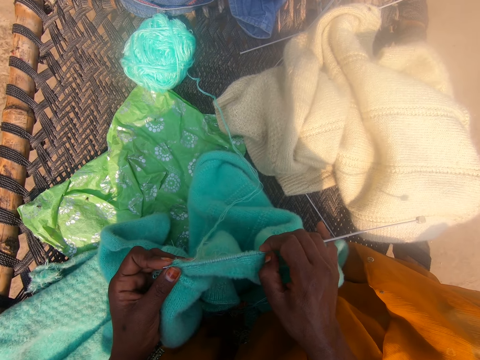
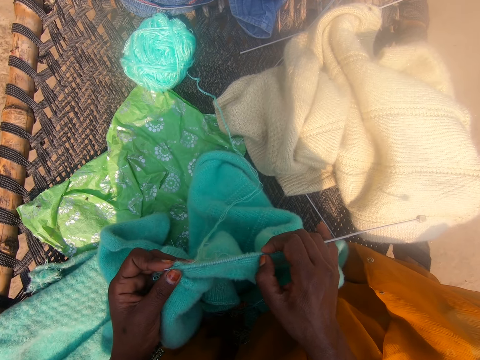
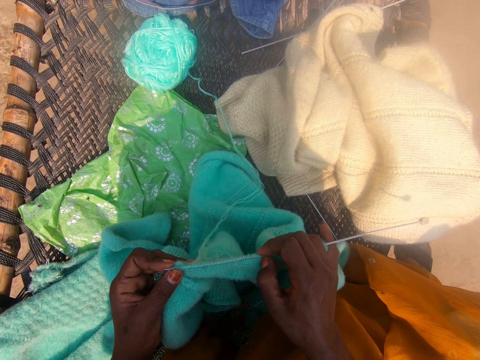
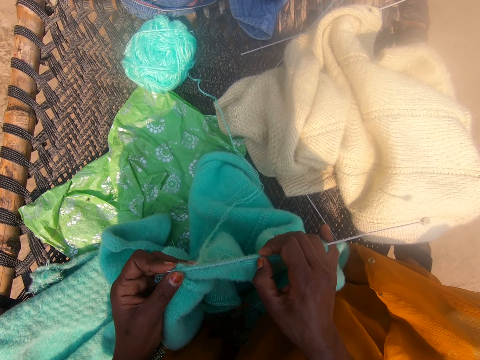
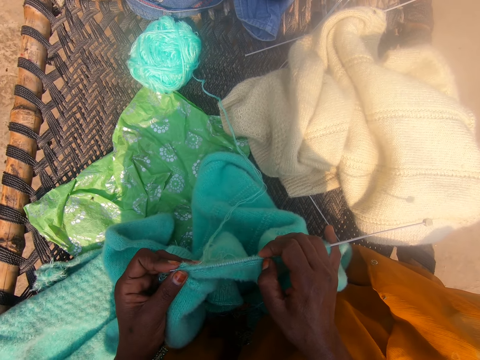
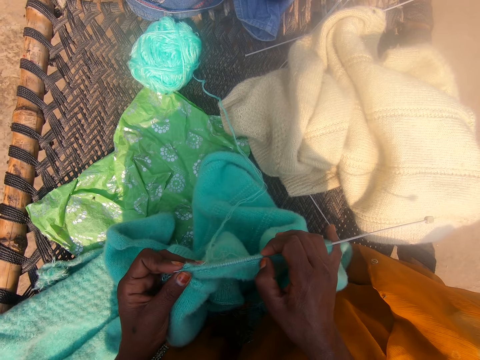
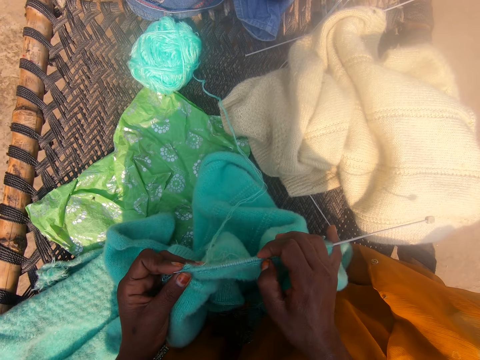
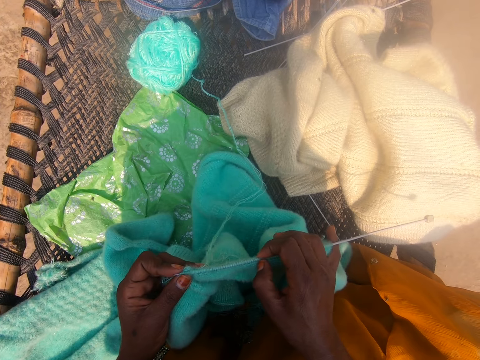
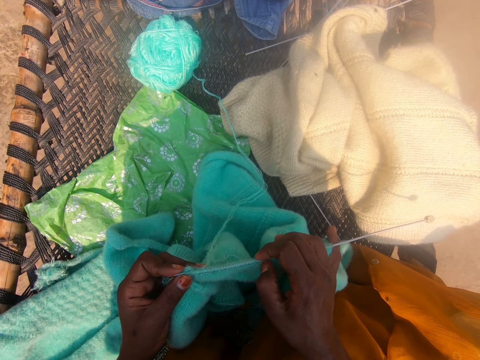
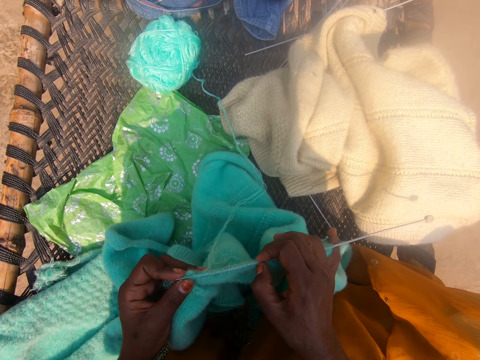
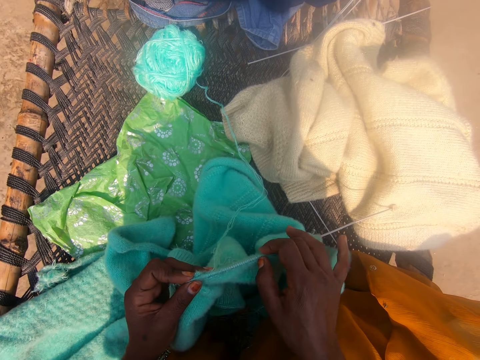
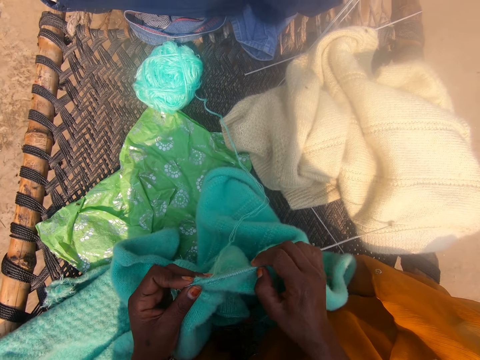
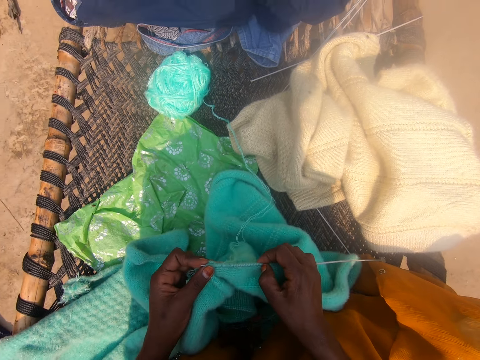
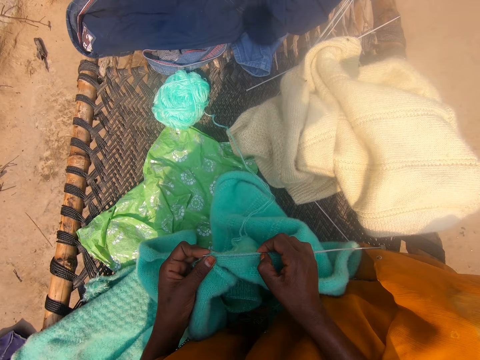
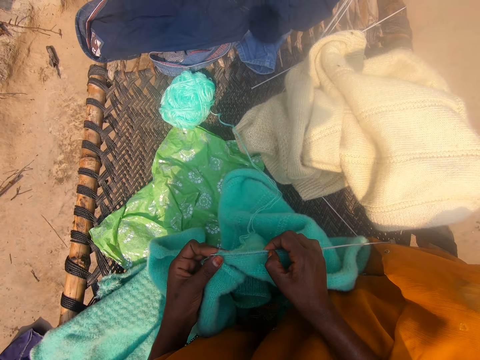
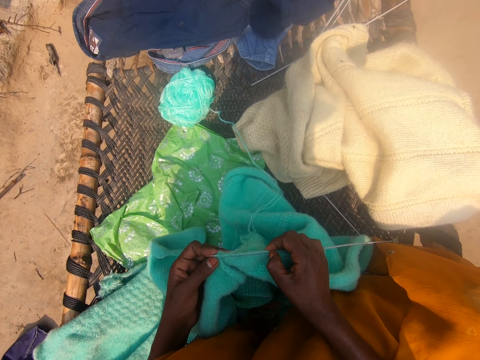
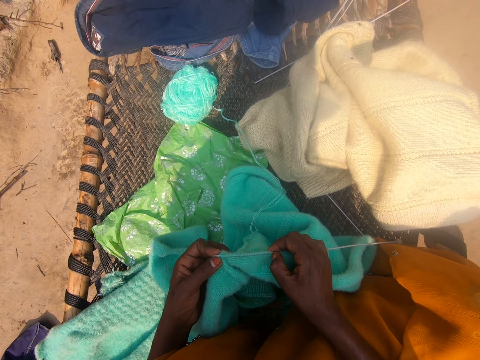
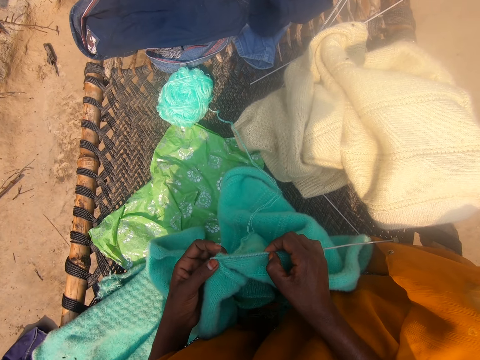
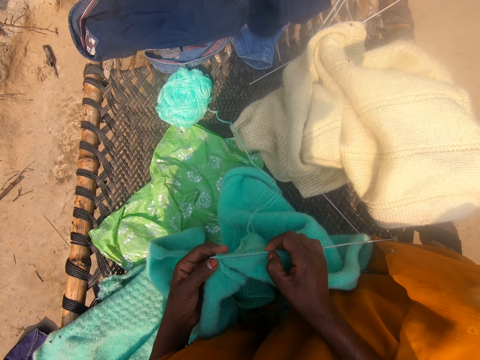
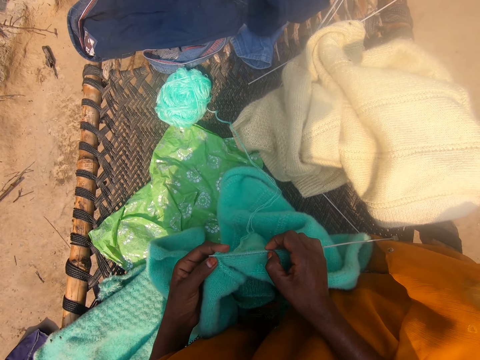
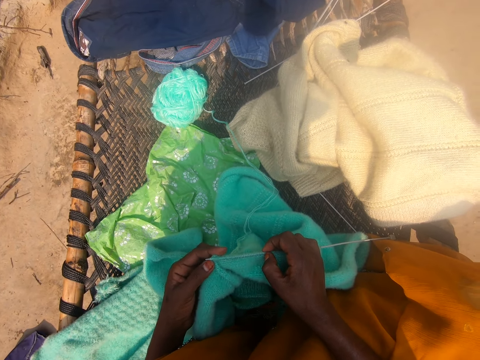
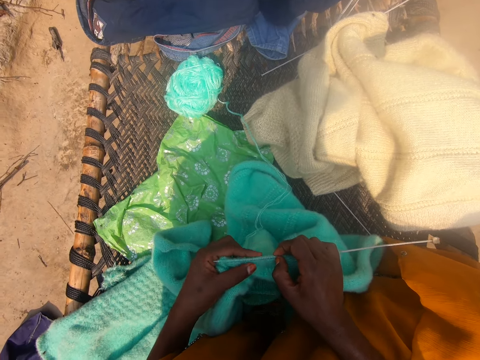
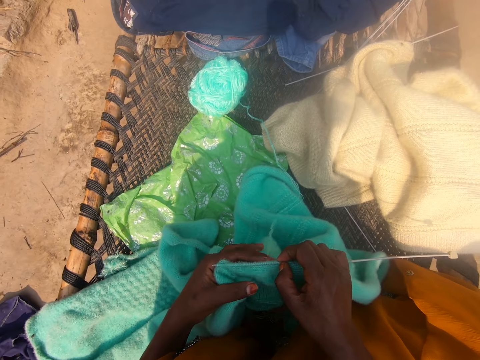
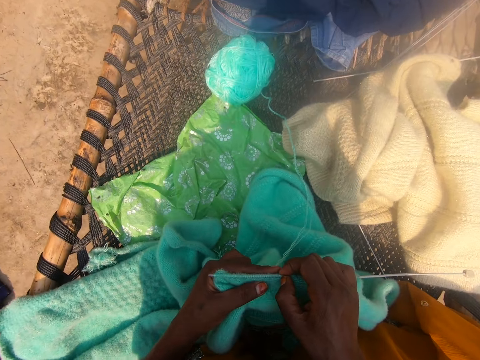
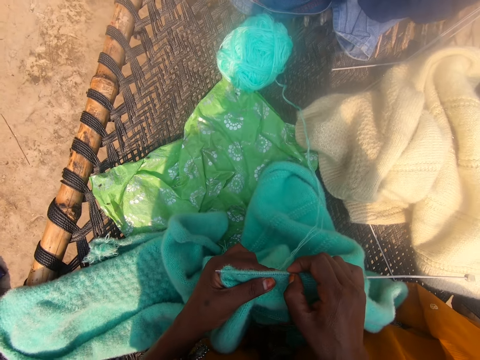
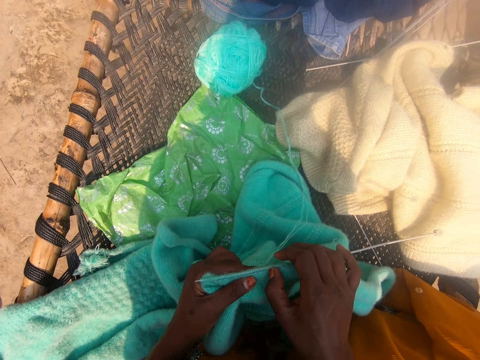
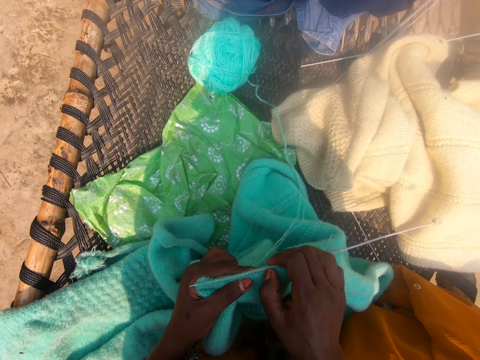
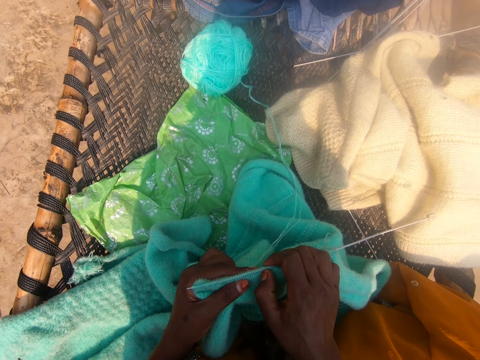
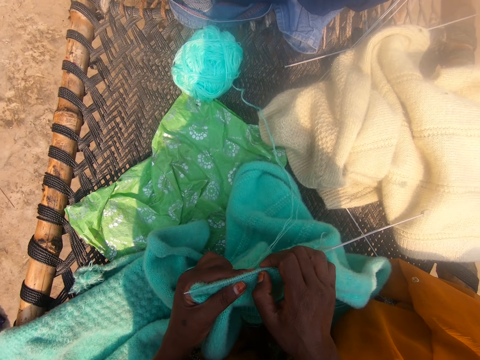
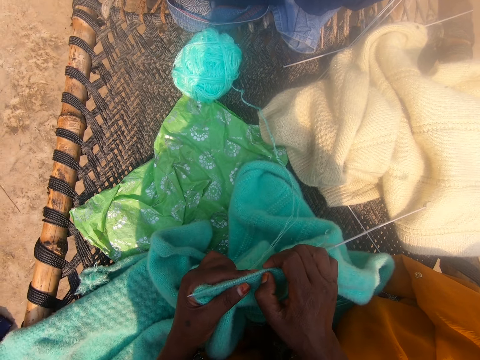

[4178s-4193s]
The camera wearer moves her fingers. She withdraws the index fingers from the crochet. She holds the crochet with both hands. She adjusts the fabric on the crochet with her left hand. She moves the fingers of her right hand.

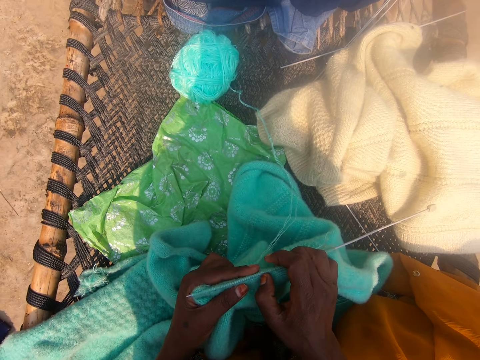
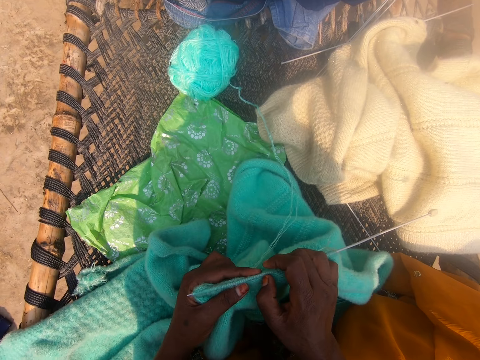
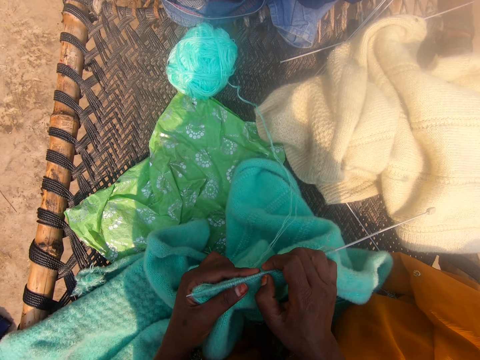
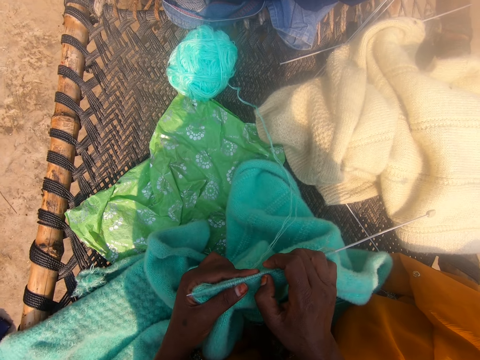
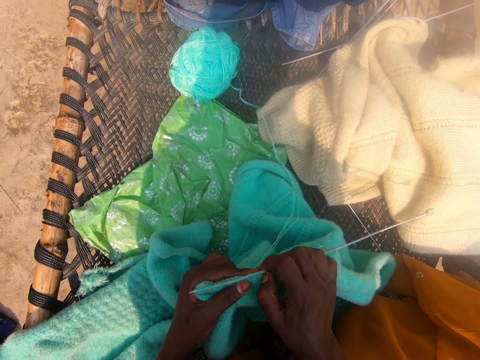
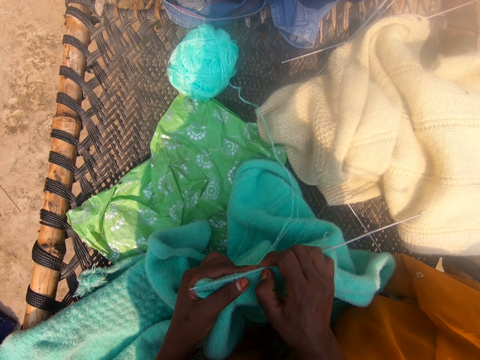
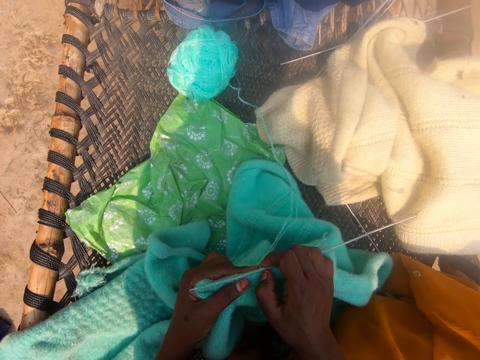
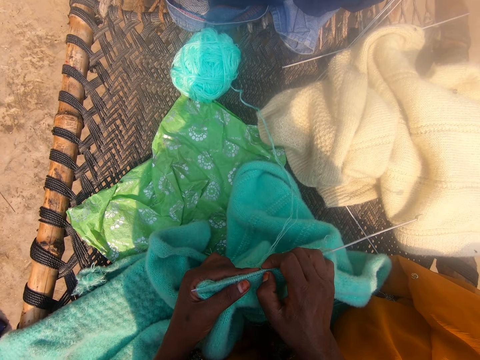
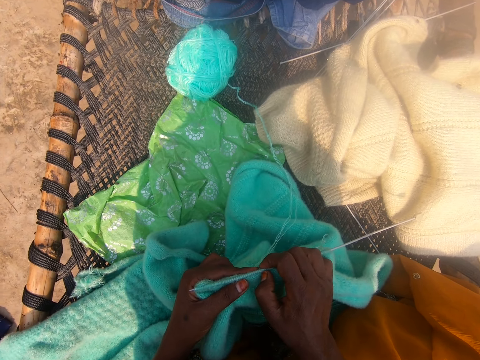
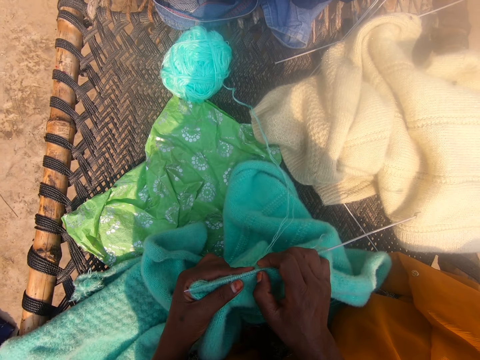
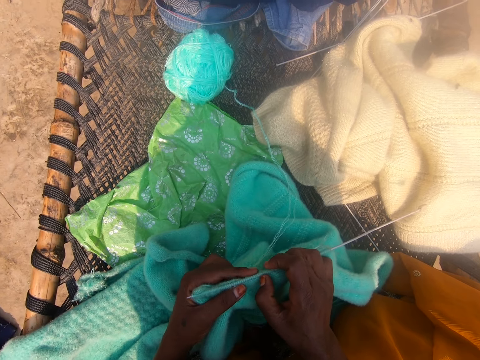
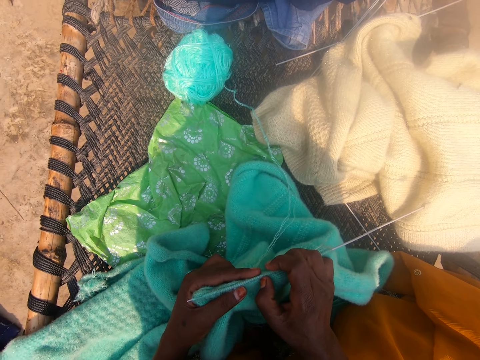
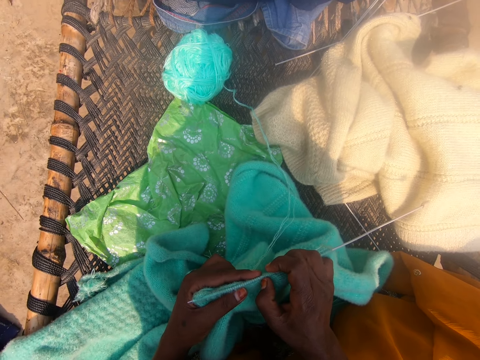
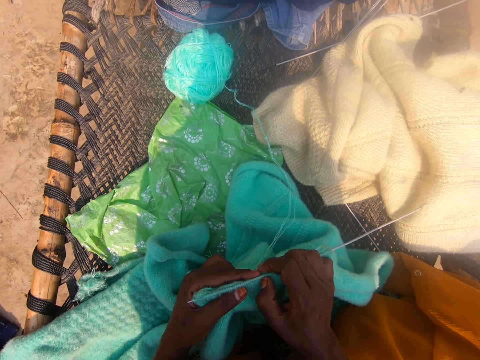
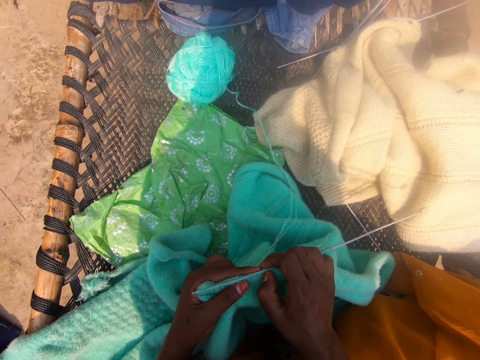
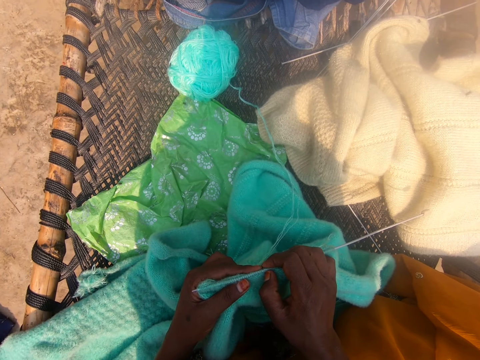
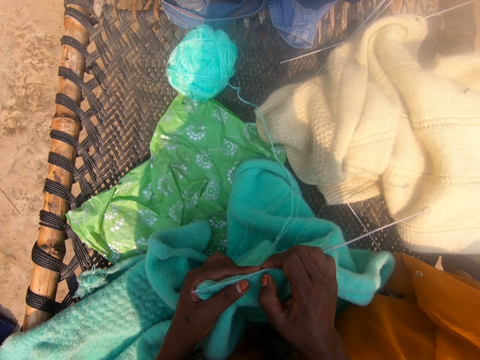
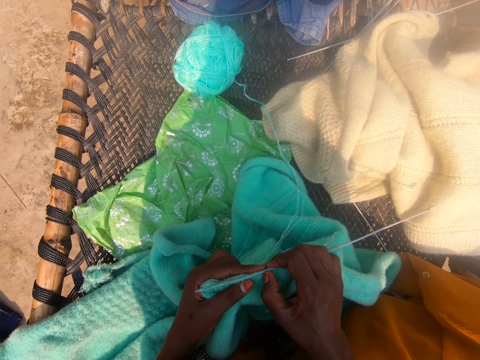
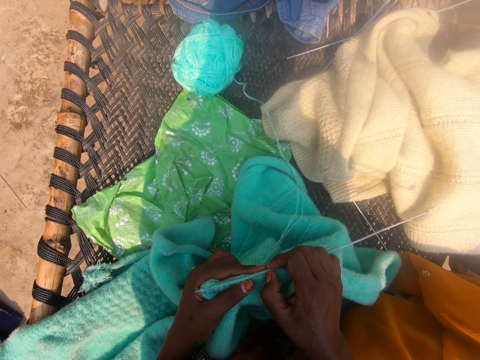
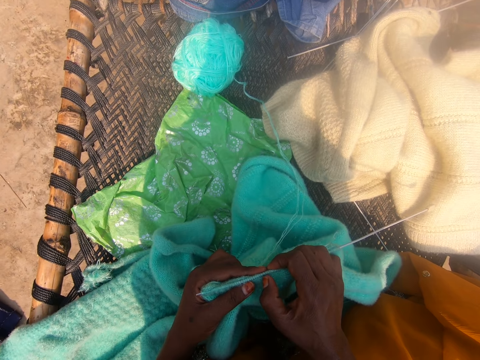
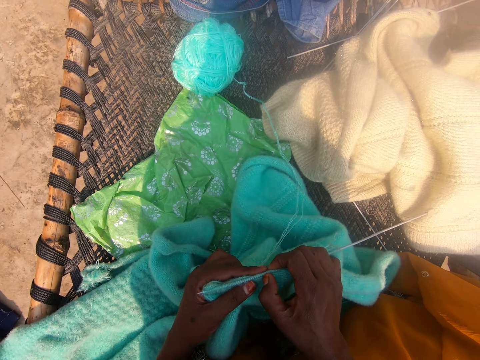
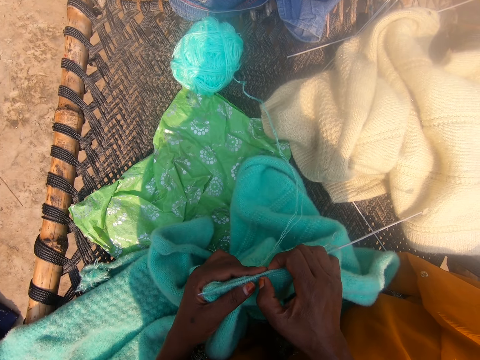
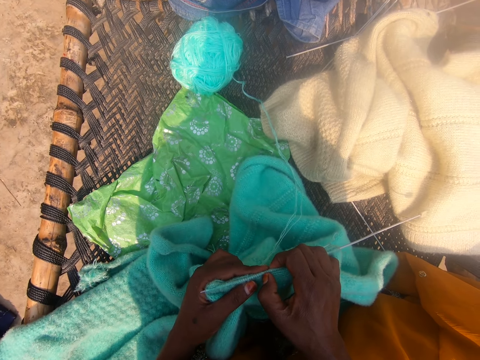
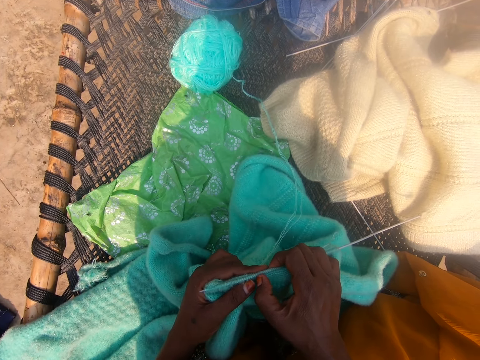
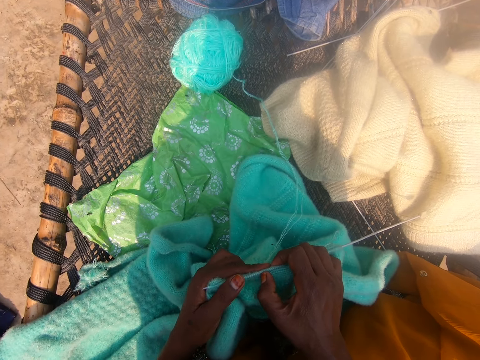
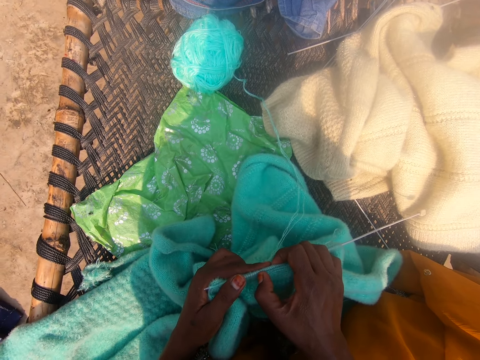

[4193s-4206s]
The camera wearer lifts her left index finger. She lifts her right index finger. She adjusts the fabric on the crochet.
